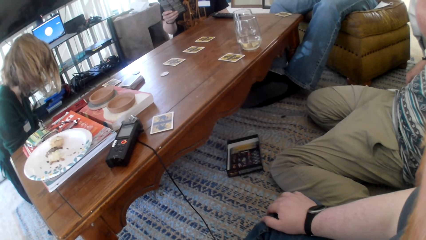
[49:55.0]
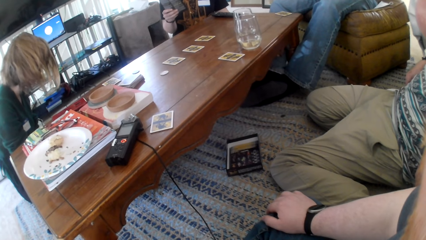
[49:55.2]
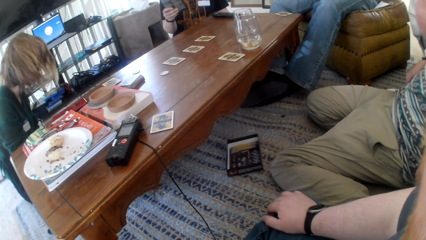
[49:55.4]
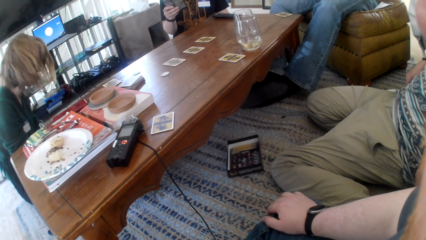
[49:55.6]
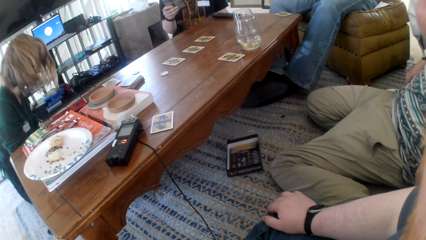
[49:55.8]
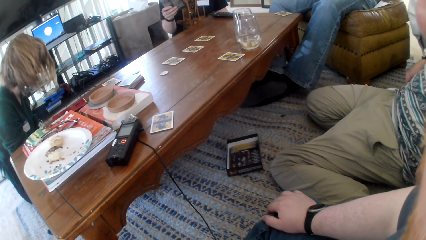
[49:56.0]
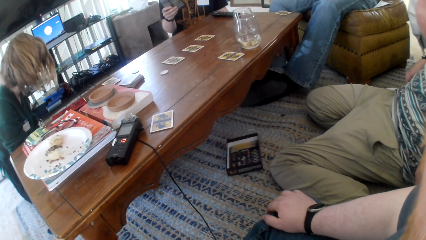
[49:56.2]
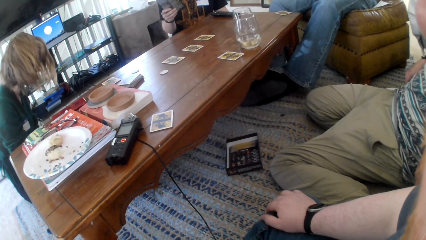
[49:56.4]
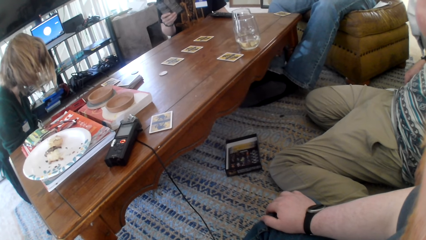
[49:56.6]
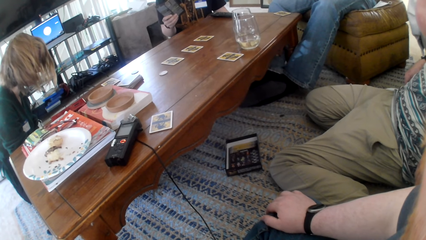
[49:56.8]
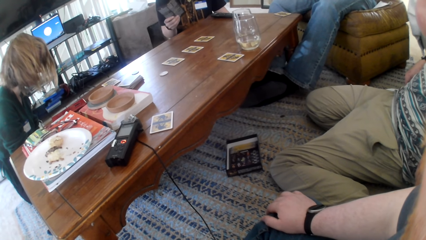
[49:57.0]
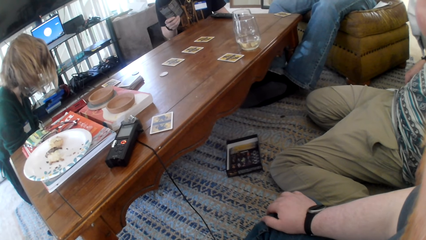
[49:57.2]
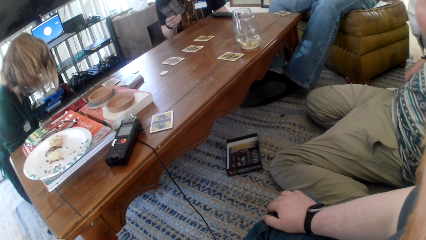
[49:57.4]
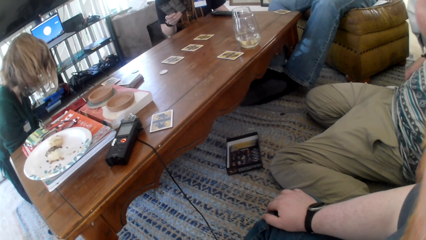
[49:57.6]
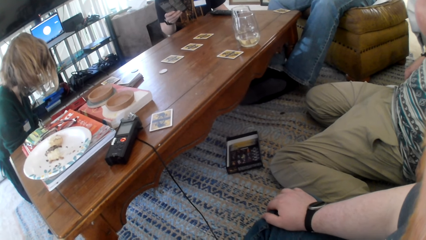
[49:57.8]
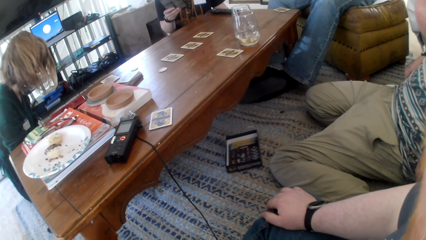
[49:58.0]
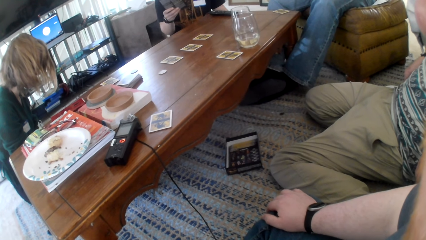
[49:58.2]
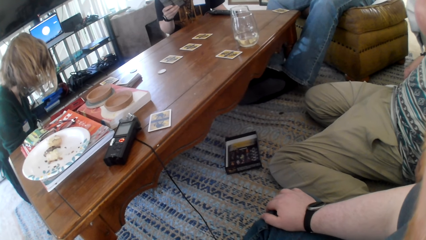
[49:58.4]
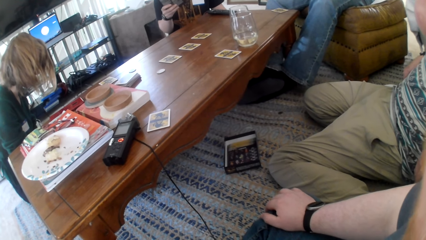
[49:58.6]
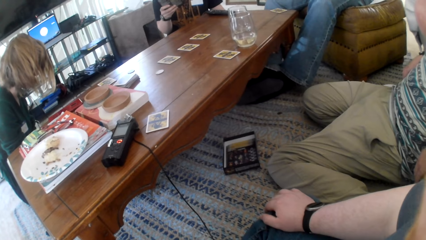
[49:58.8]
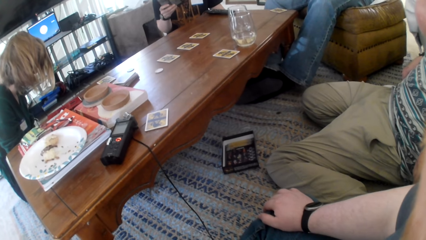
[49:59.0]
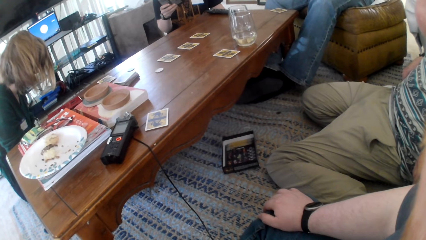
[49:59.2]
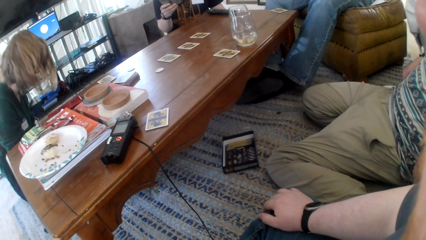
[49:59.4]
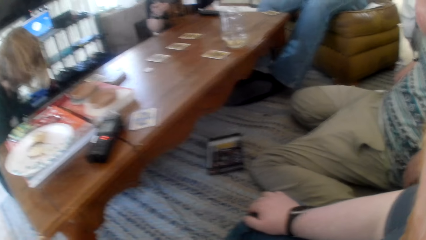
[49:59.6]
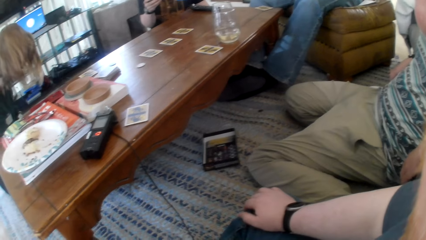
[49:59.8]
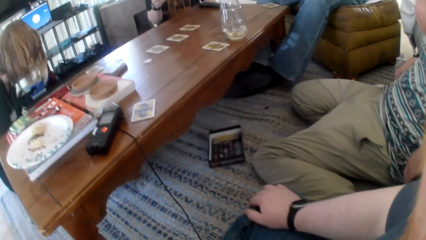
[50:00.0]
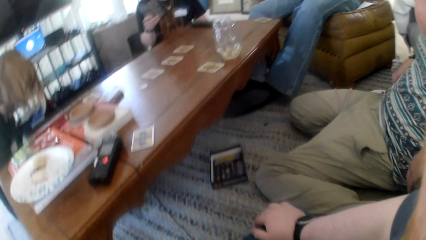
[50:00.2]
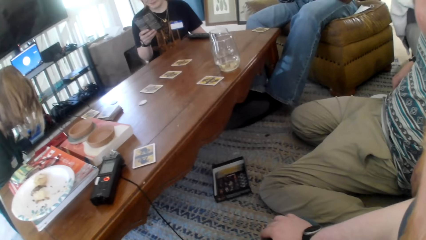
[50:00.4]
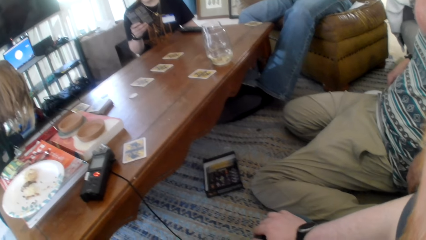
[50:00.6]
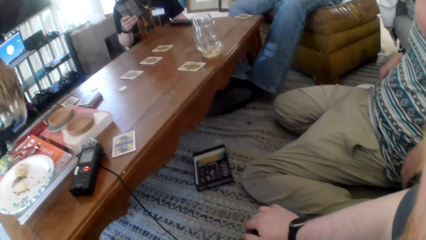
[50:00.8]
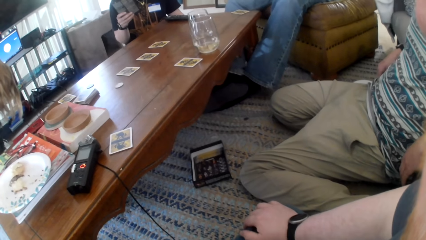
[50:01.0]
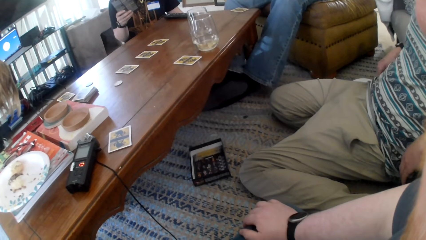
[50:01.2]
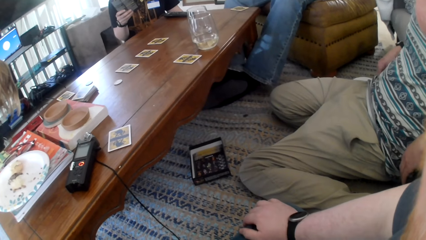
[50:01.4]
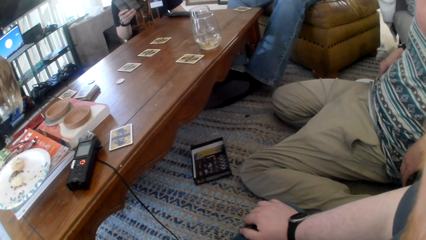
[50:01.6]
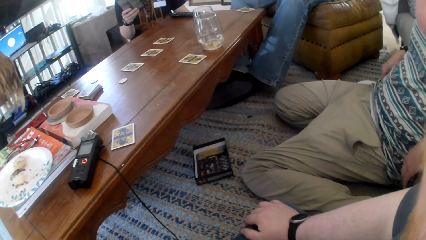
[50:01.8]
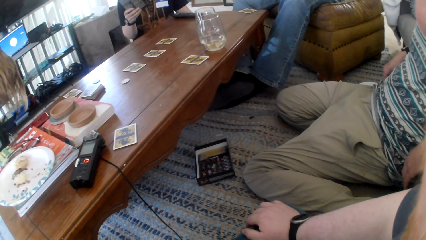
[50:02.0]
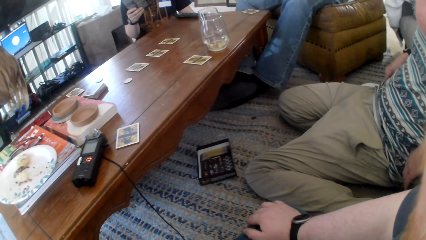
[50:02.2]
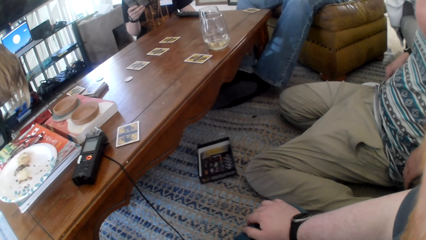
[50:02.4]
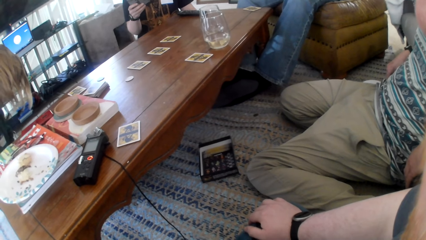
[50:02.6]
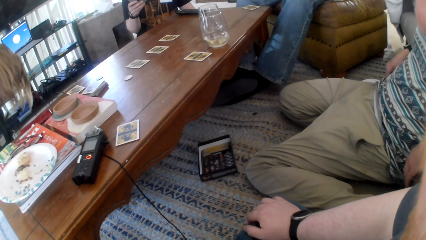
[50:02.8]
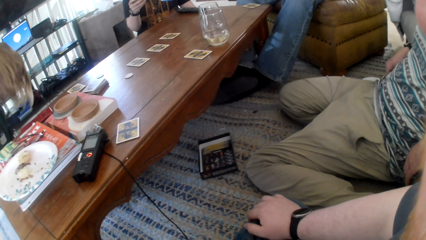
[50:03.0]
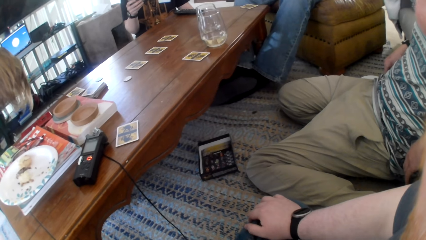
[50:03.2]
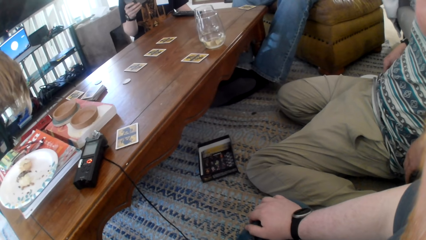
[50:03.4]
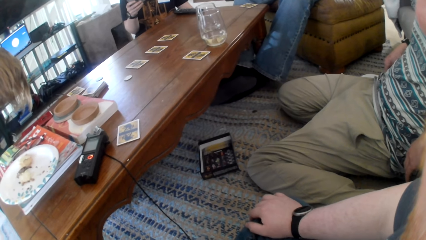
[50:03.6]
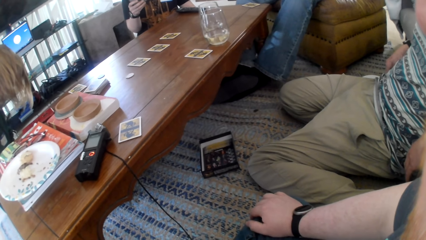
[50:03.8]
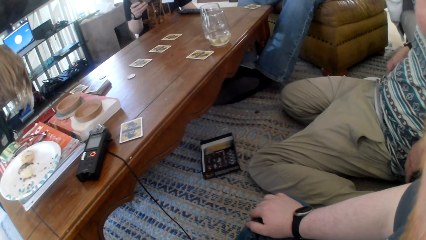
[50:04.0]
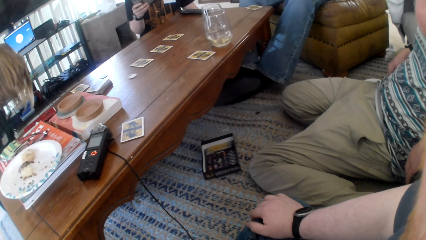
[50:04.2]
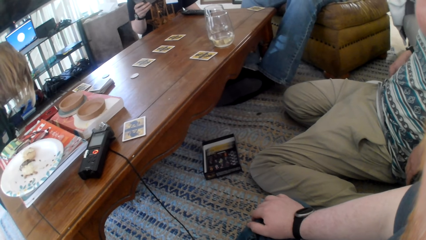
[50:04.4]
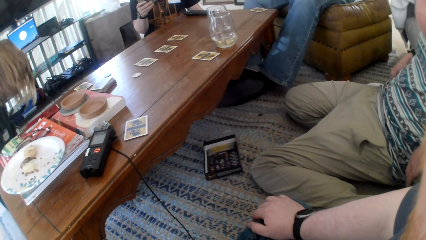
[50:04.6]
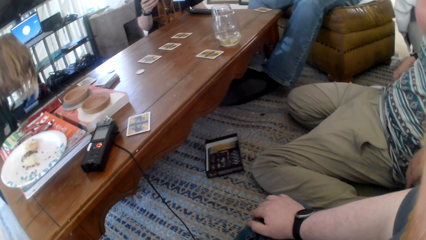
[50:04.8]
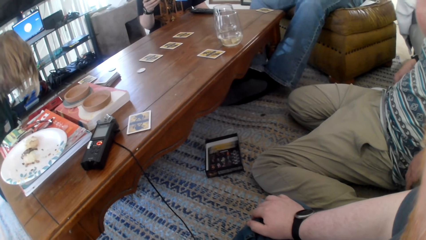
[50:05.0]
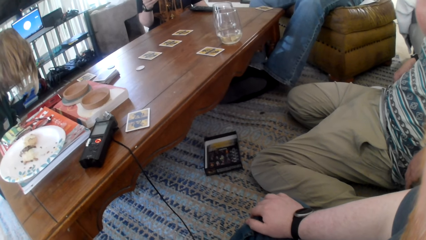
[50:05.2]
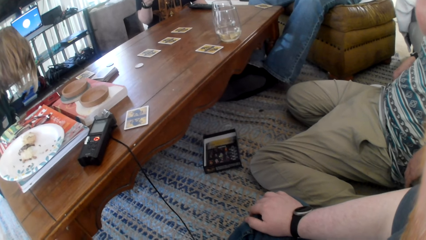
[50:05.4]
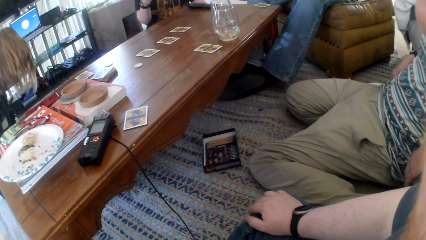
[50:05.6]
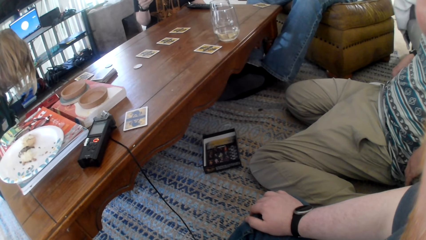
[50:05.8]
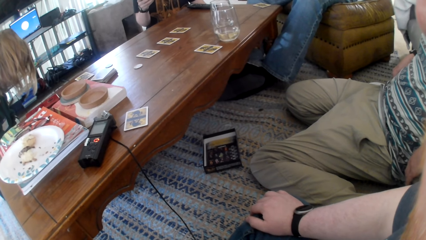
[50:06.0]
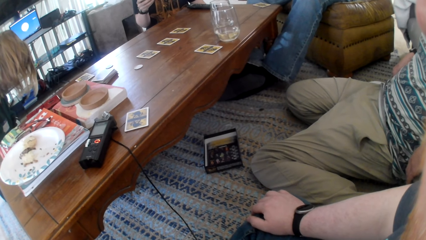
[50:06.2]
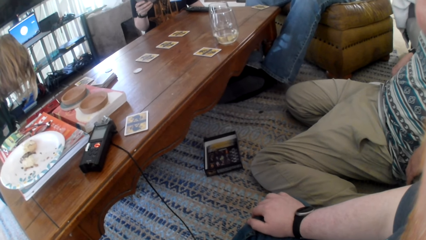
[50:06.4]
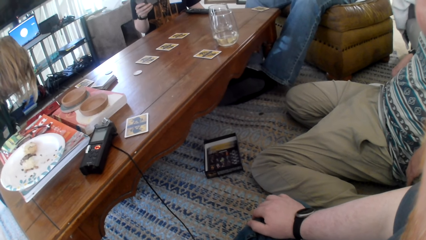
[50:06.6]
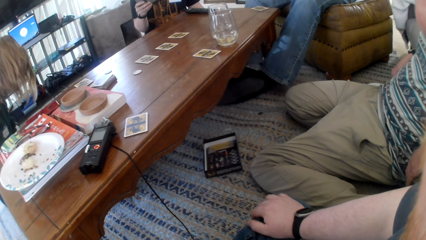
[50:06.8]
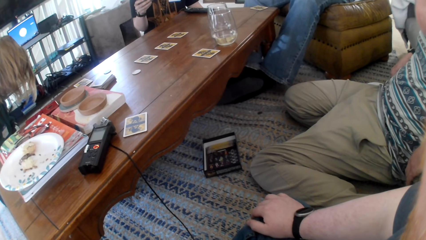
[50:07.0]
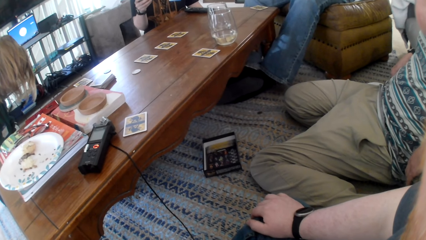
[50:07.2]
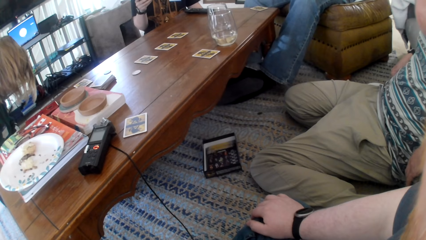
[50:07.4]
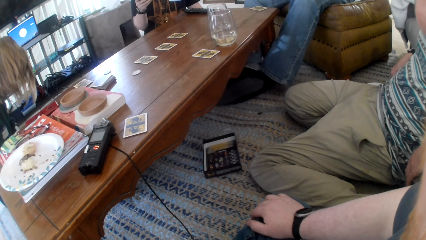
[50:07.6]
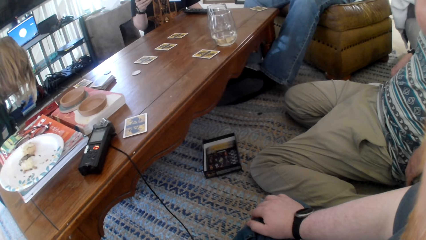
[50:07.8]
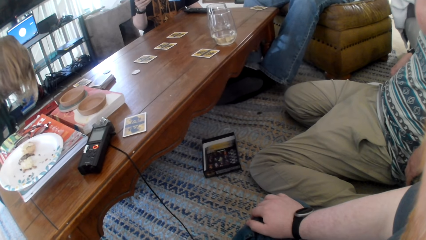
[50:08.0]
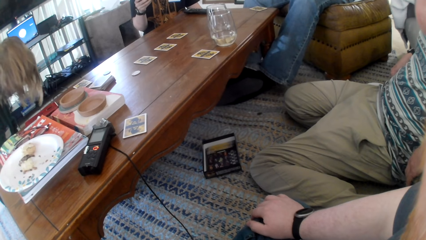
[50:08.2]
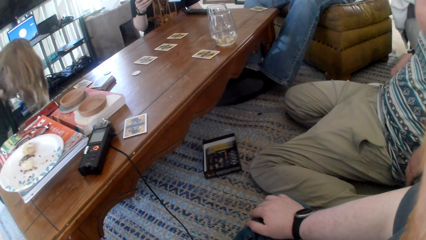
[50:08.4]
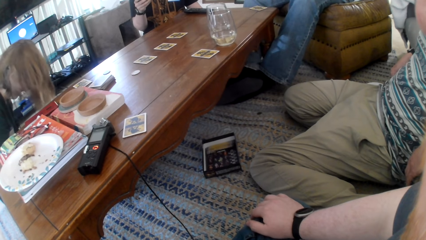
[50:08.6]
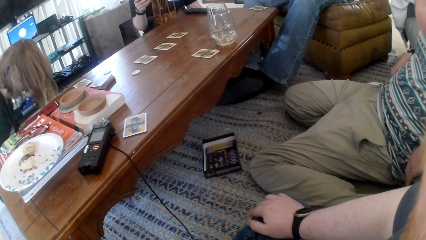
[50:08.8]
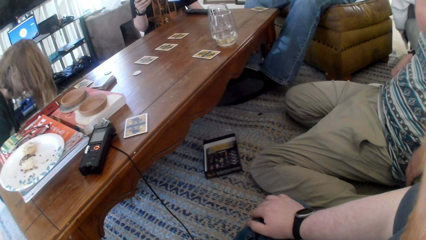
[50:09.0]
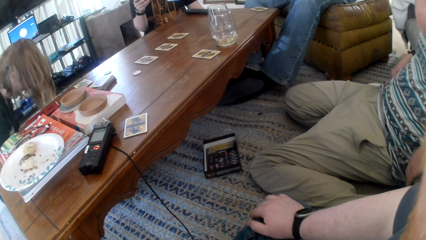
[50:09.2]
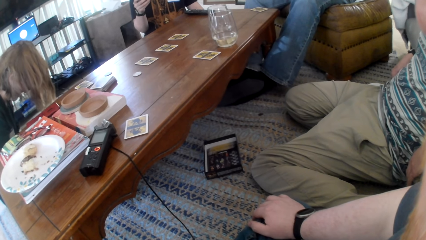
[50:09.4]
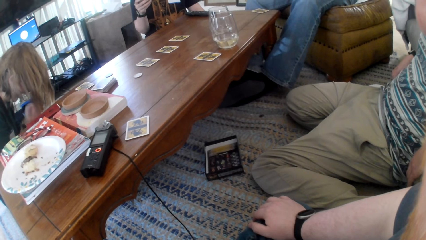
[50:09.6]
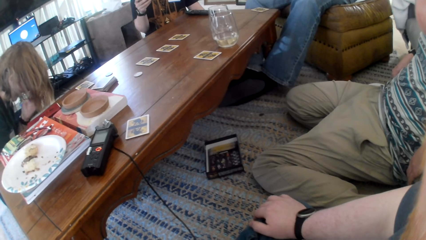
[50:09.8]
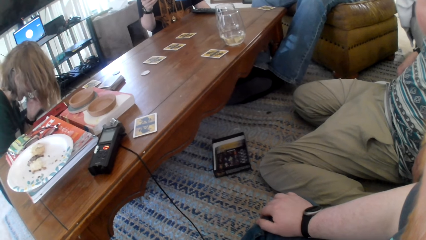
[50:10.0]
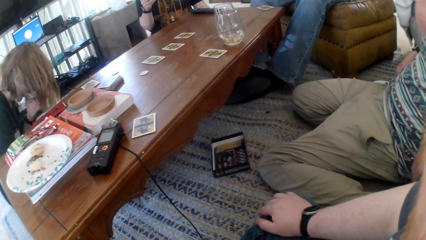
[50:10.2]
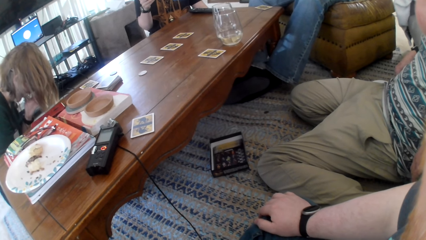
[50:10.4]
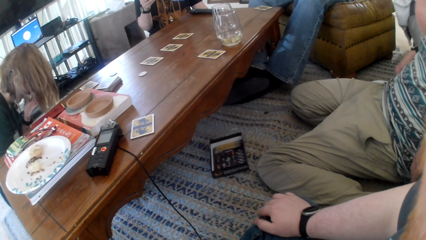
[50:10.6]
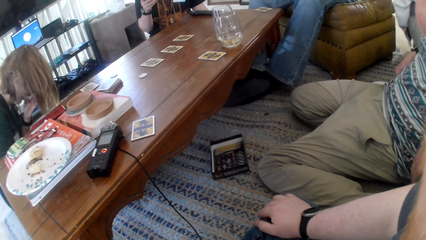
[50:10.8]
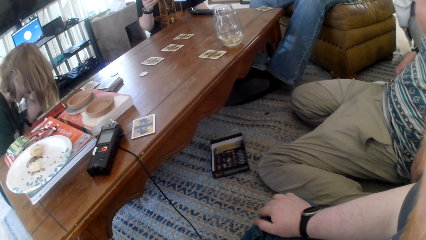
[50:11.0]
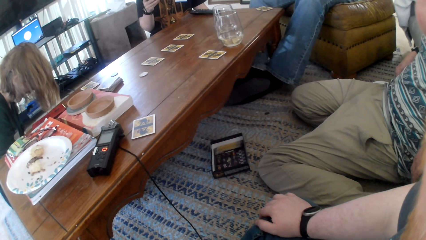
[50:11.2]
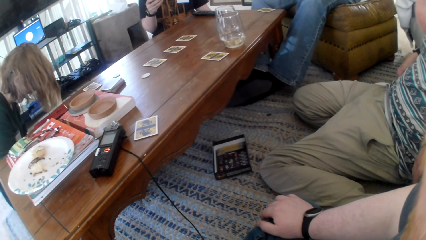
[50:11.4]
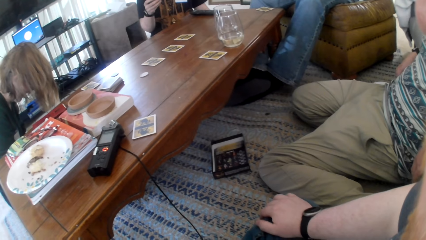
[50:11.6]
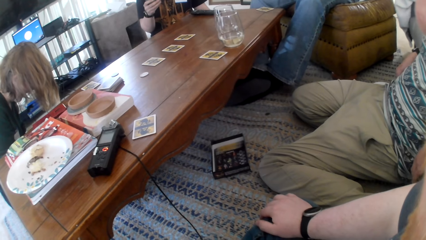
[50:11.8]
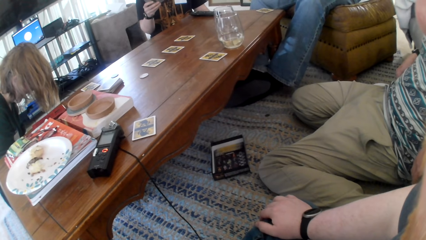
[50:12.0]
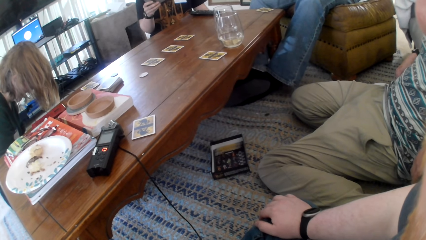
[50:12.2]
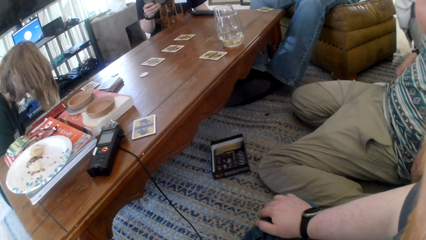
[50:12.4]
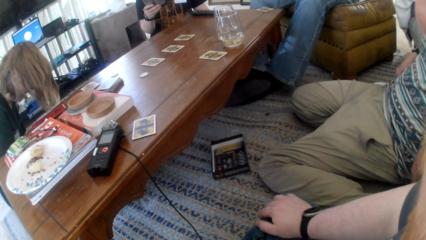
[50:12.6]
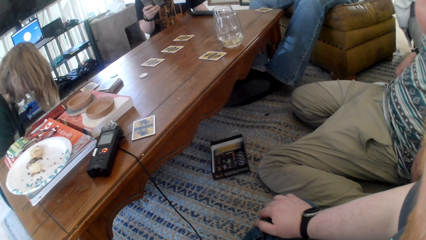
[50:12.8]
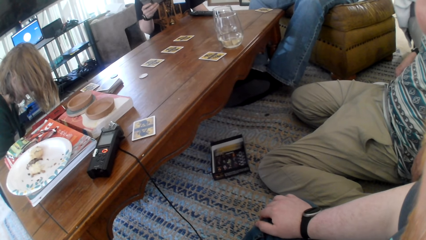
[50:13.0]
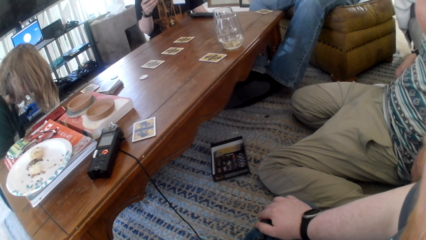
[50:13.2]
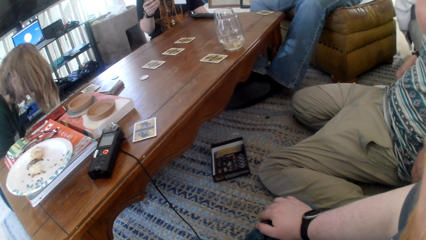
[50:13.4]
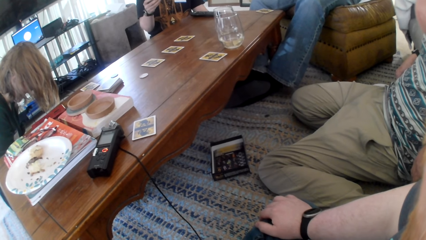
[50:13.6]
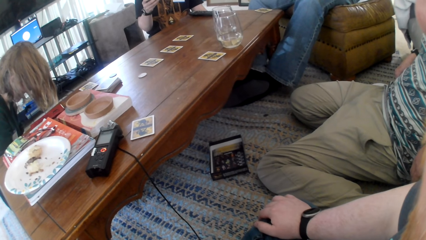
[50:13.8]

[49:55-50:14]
The camera wearer talks with friends. A person scratches their head.
